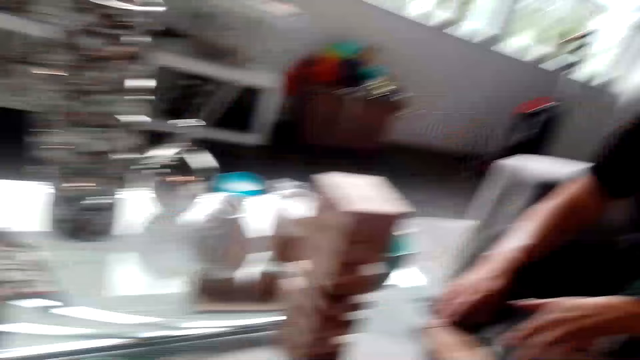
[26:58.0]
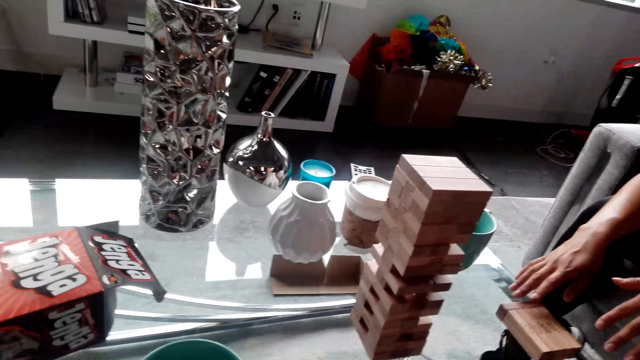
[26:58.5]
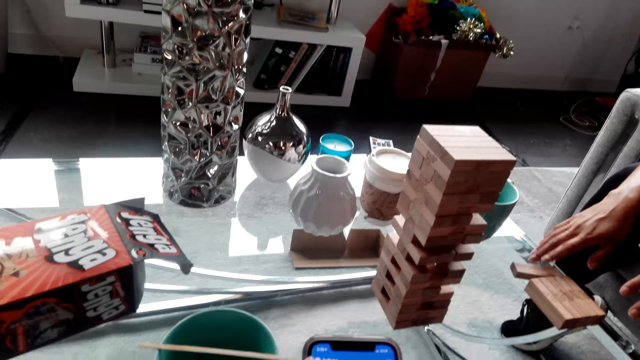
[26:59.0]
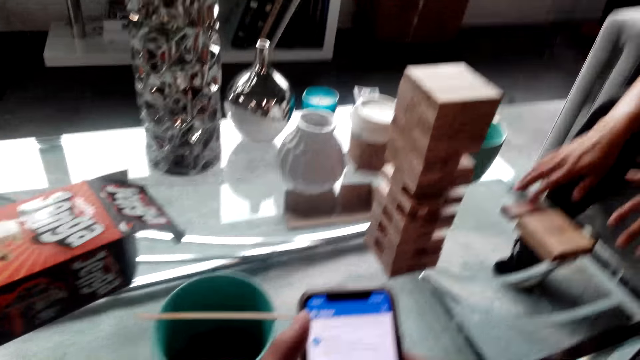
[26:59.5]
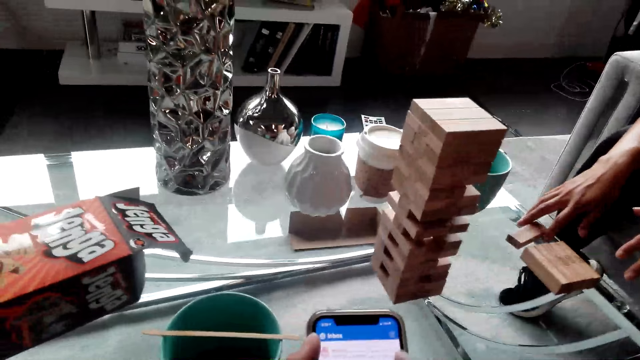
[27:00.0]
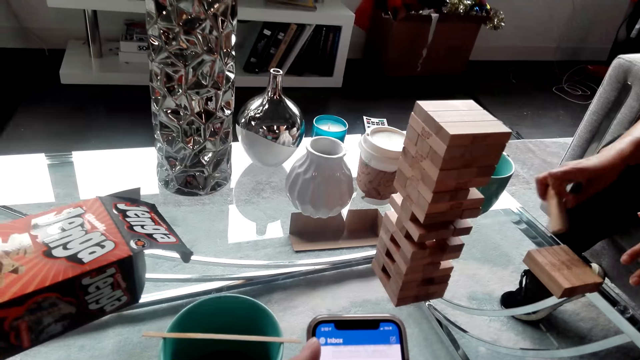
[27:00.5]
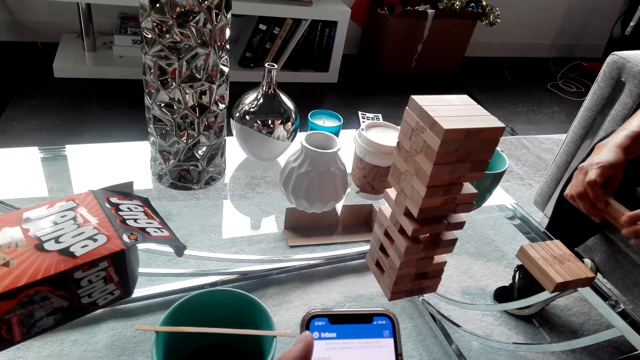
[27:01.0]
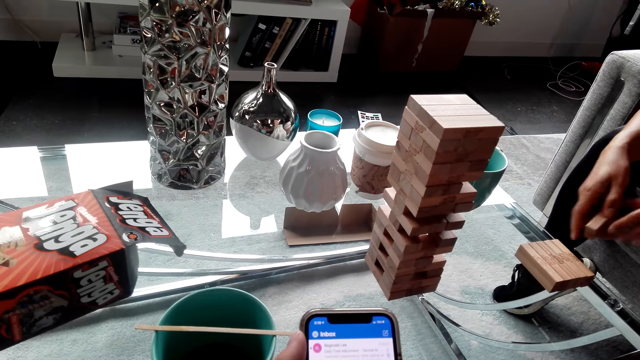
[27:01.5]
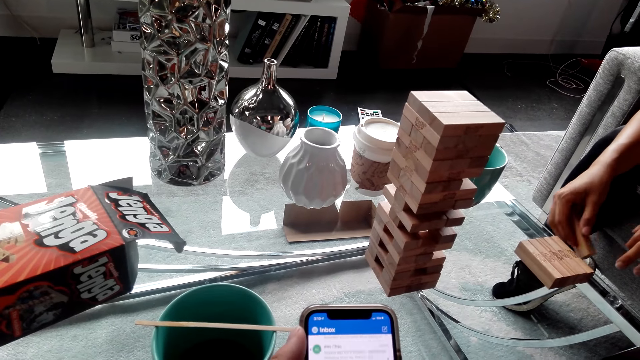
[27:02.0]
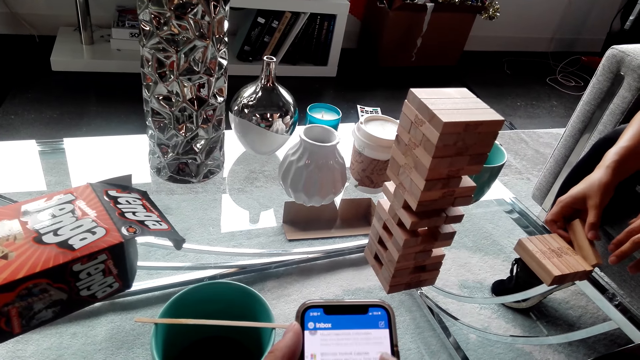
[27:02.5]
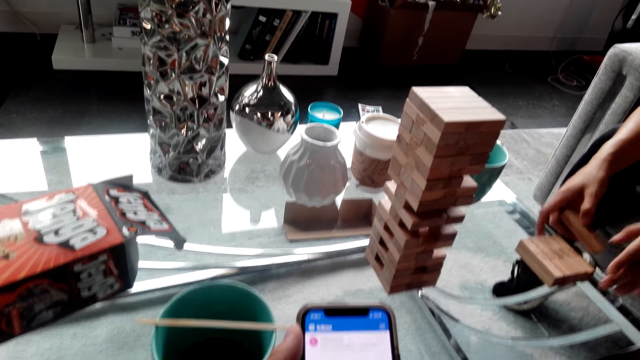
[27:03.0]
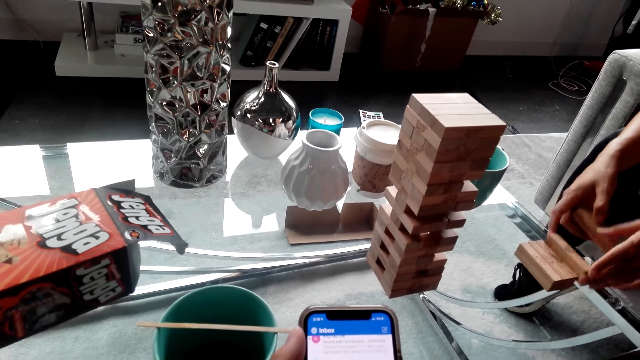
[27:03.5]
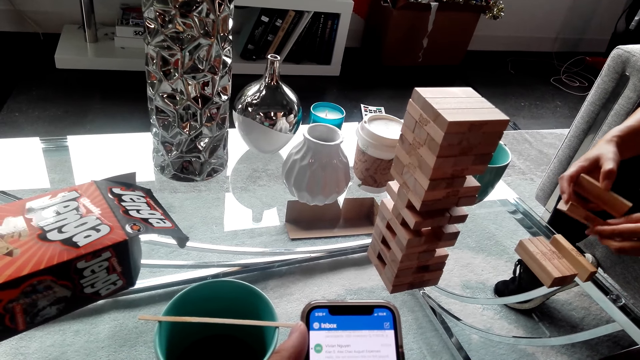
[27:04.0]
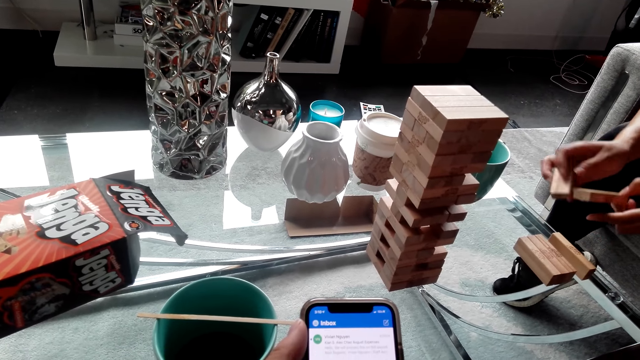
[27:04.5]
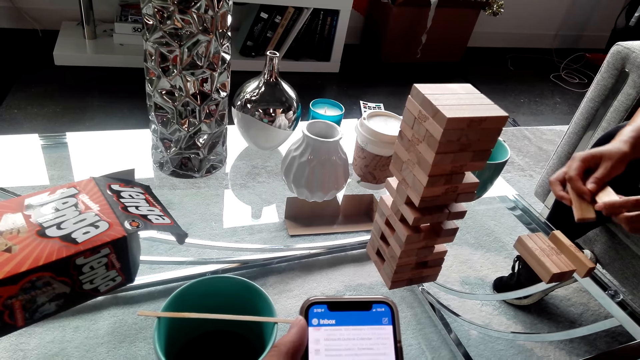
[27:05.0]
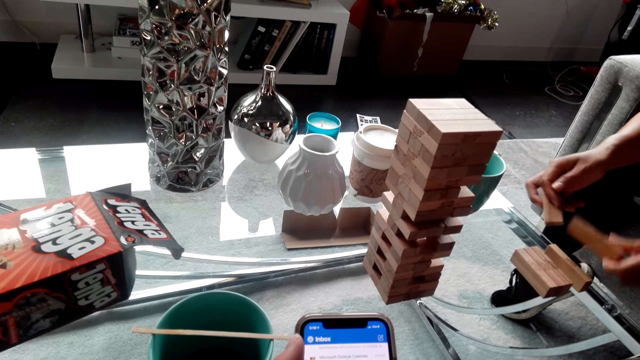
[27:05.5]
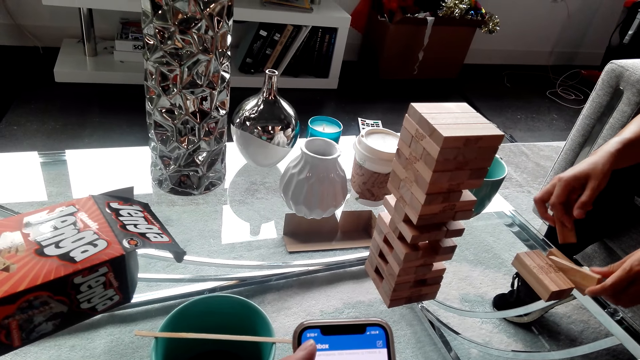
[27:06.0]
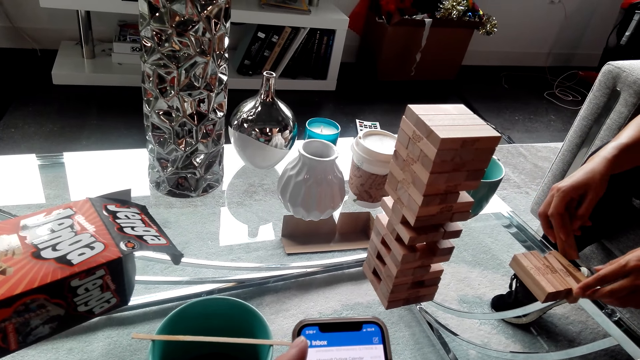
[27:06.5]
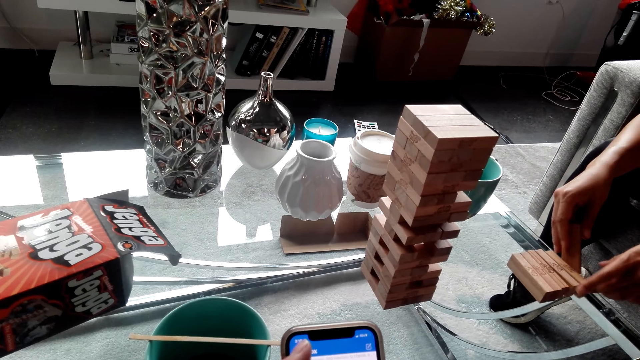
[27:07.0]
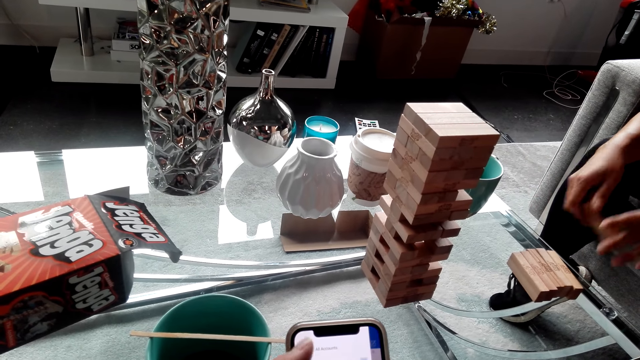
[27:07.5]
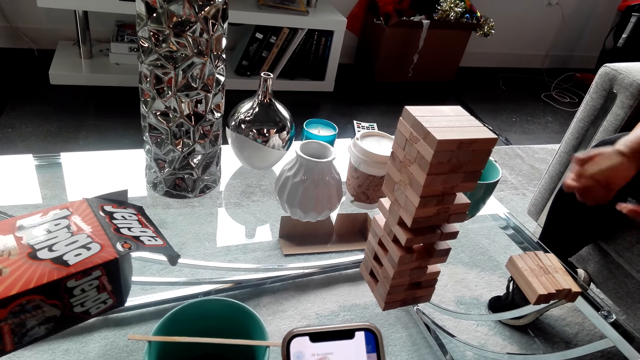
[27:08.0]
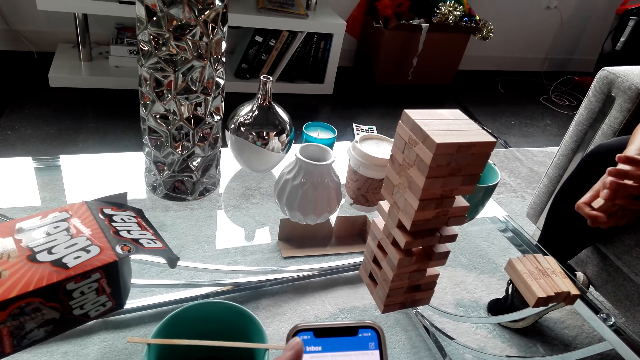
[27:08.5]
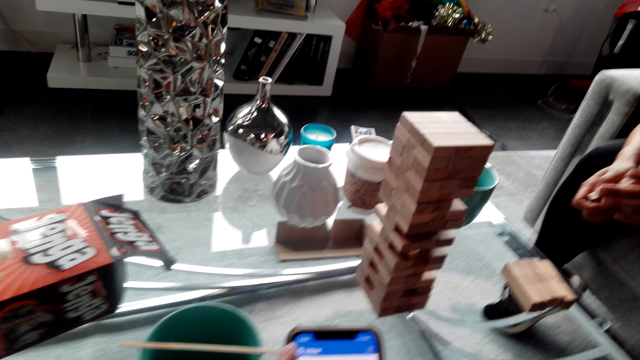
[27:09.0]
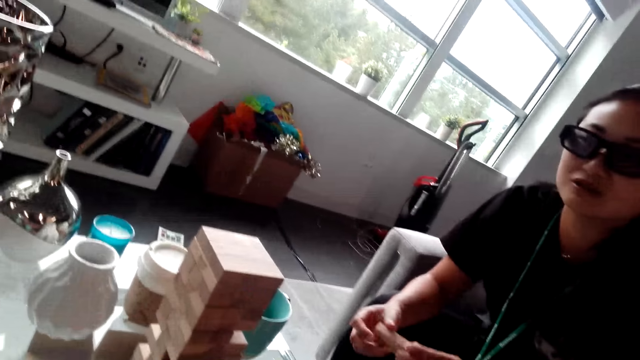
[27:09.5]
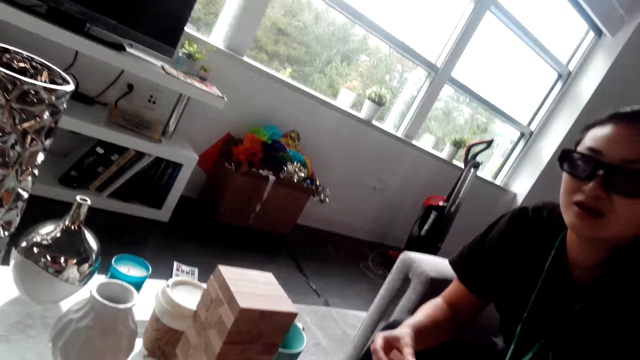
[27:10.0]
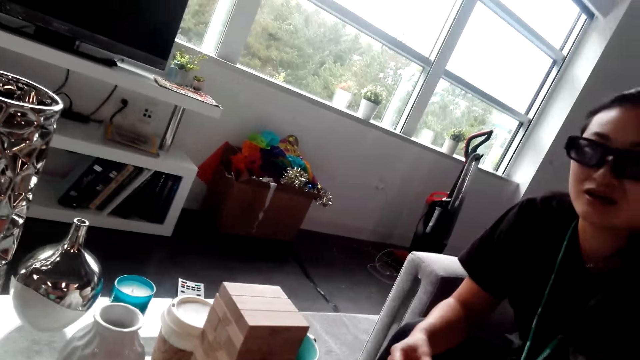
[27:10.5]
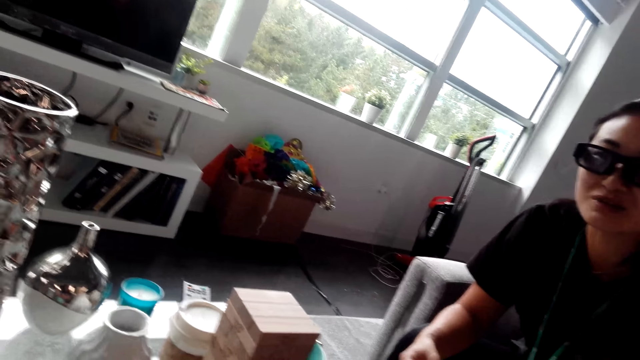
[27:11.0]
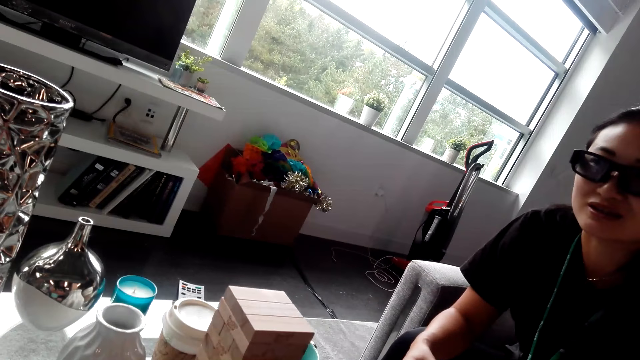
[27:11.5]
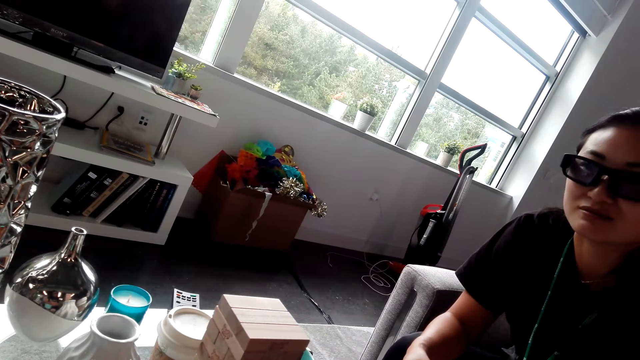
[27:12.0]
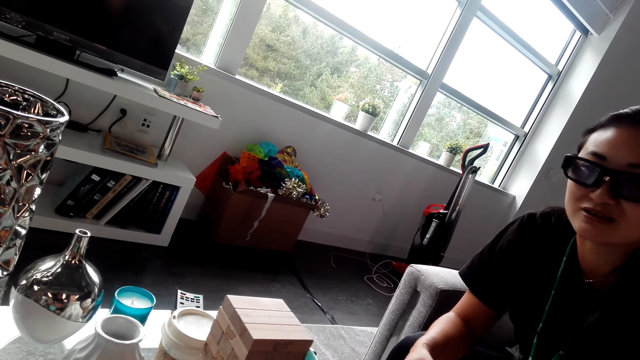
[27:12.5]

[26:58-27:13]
The camera wearer looks around. A woman moves her hand. The woman picks up a piece of wood. The woman arranges the wood. The camera wearer uses the phone. The woman talks to the camera wearer.

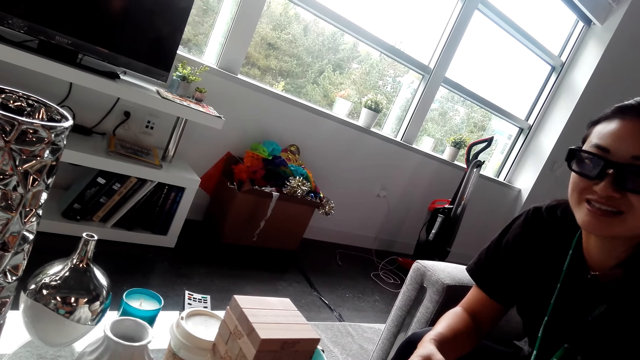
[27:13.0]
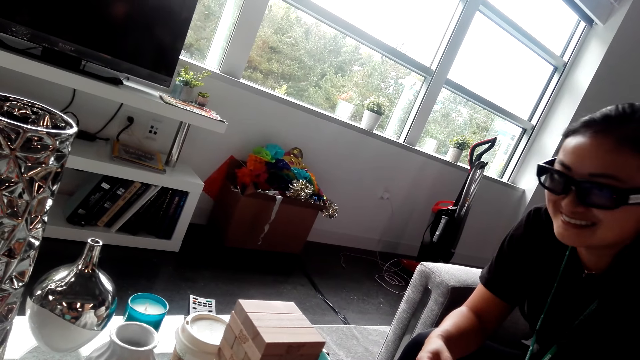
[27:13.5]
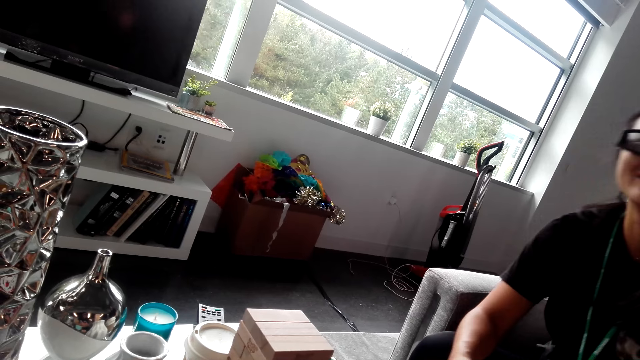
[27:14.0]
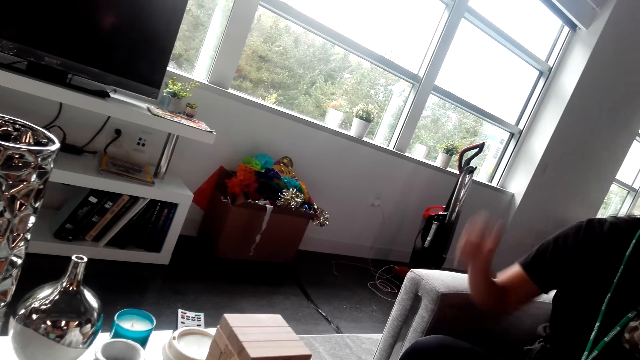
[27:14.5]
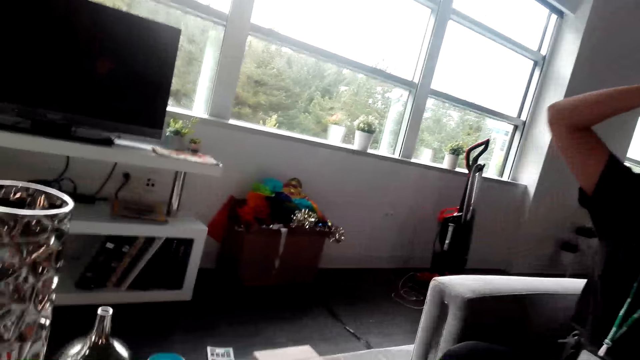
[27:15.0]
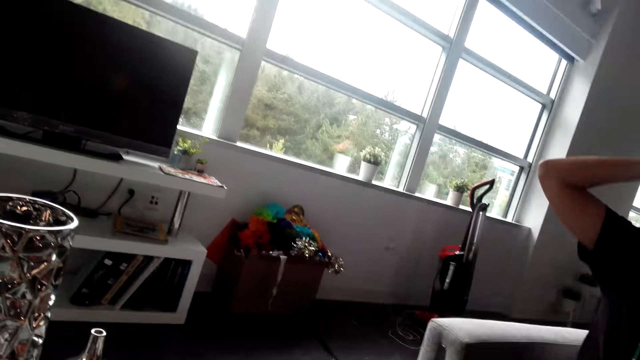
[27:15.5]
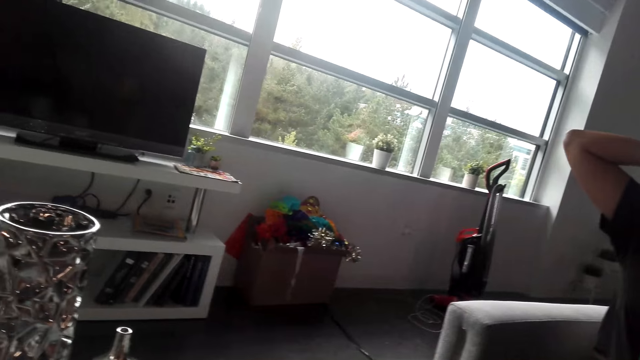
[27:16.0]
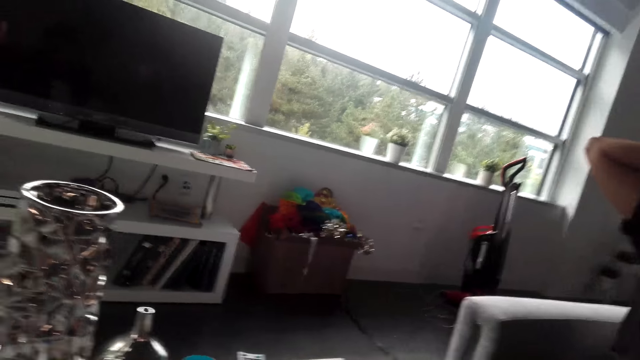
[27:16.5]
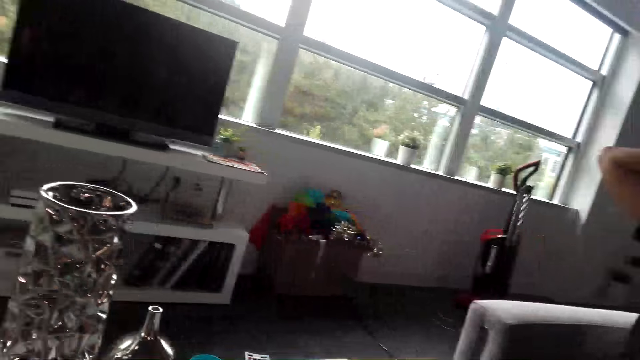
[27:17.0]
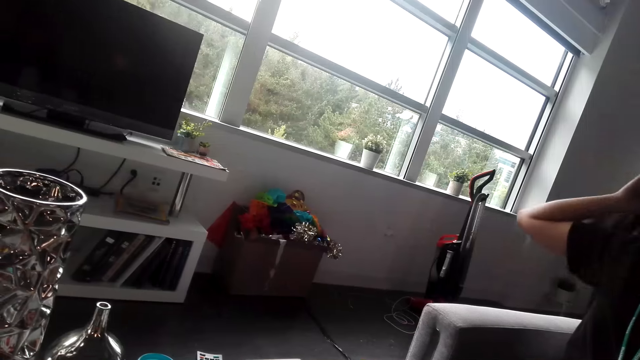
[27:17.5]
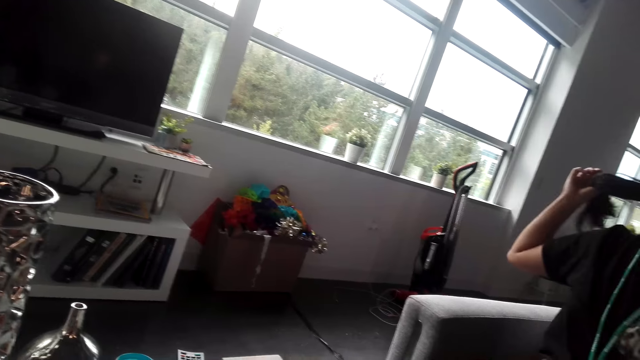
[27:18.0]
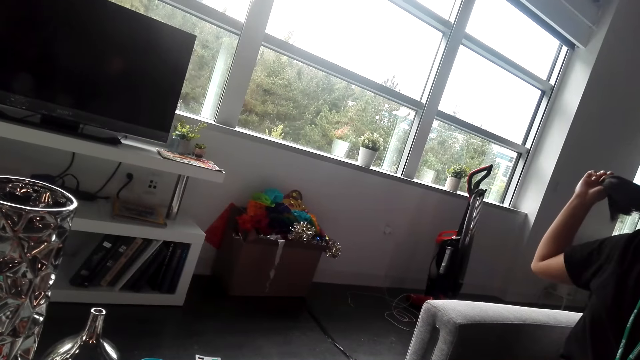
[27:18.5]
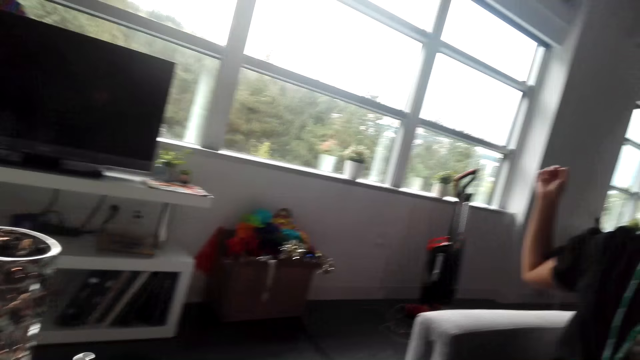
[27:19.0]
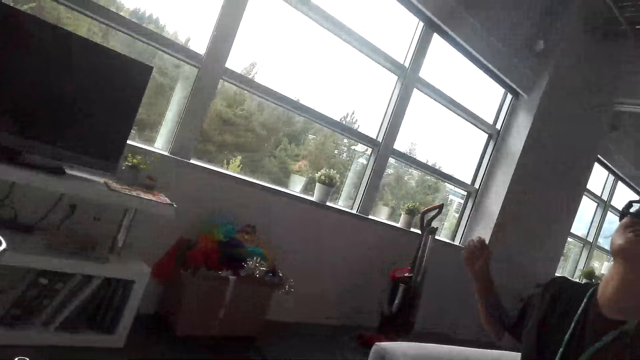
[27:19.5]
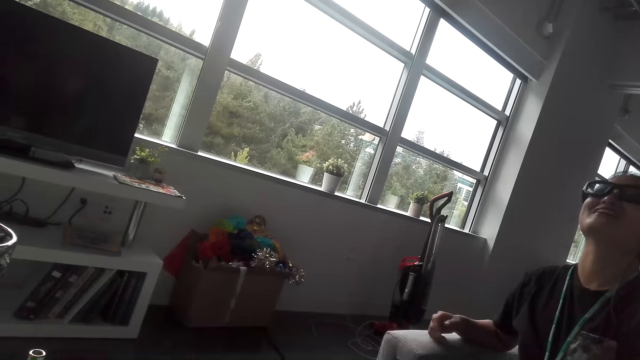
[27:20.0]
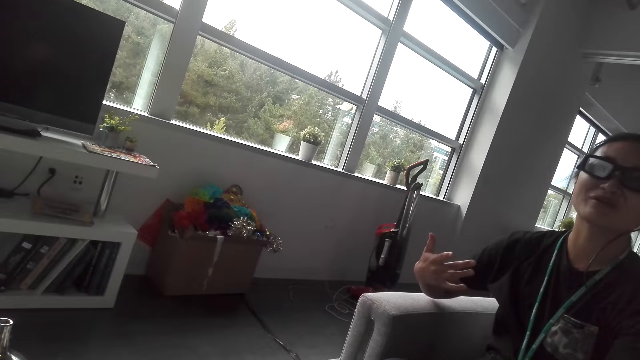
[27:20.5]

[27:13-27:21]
A woman lifts her left hand. The woman interacts with the camera wearer. The woman moves her hair with the left hand. The woman moves her hair with the right hand. The woman looks up.
